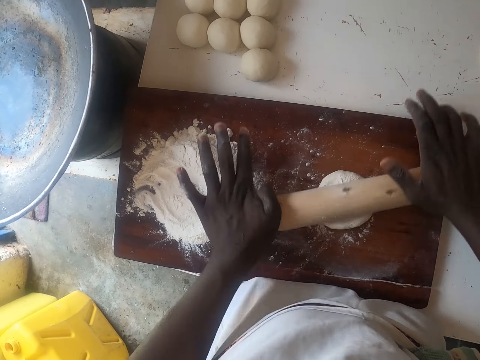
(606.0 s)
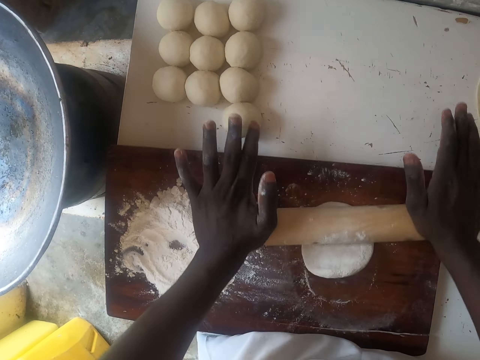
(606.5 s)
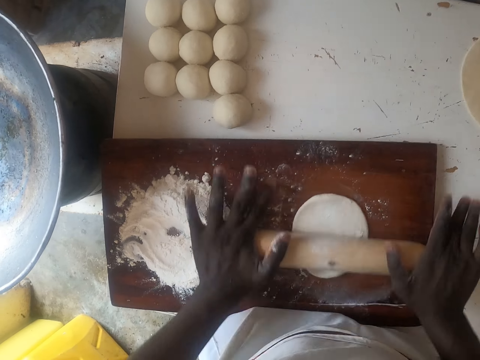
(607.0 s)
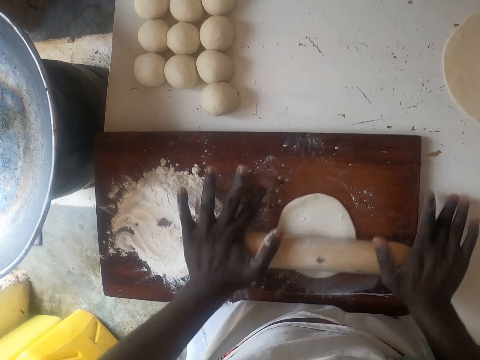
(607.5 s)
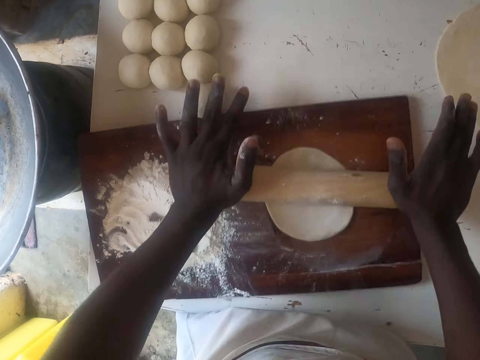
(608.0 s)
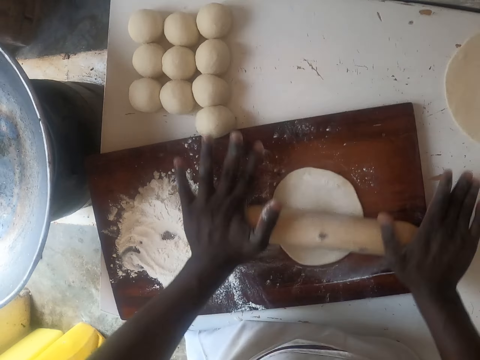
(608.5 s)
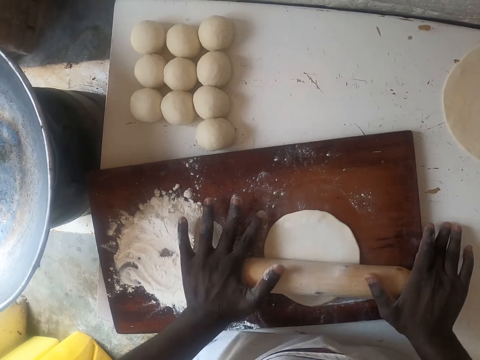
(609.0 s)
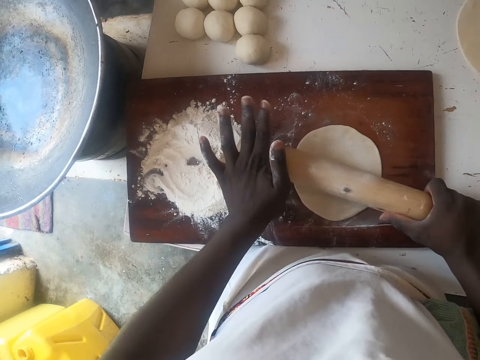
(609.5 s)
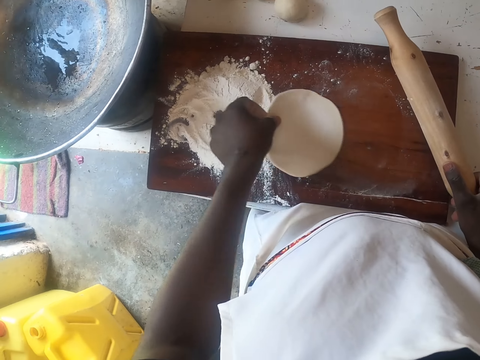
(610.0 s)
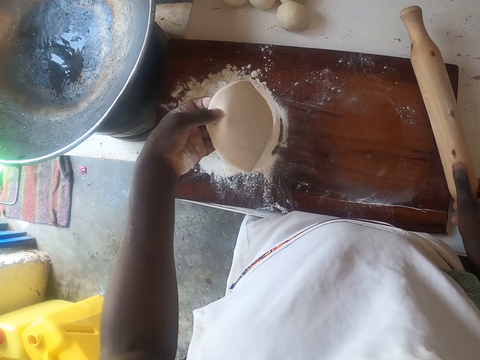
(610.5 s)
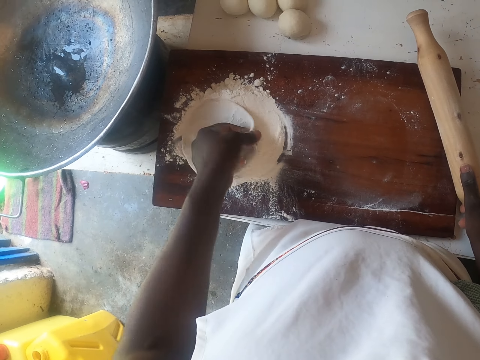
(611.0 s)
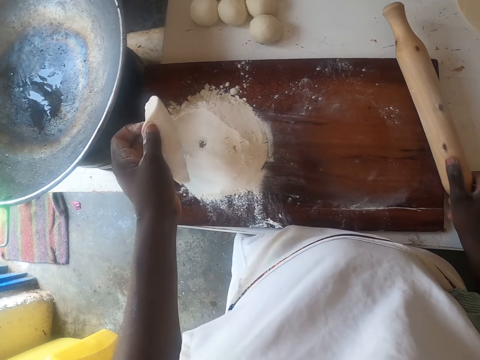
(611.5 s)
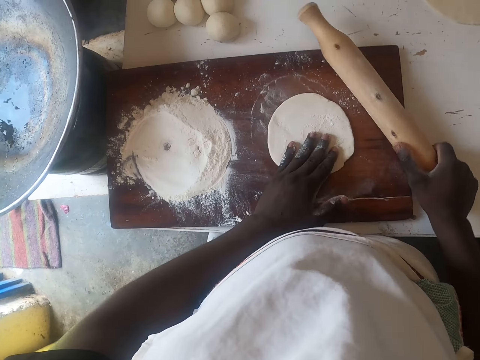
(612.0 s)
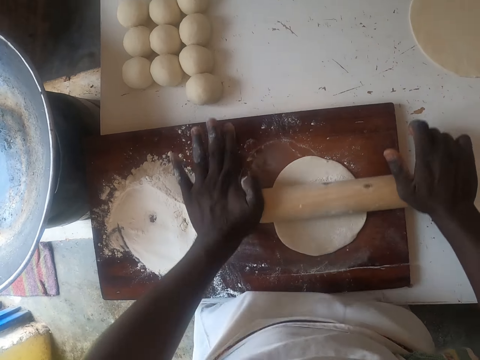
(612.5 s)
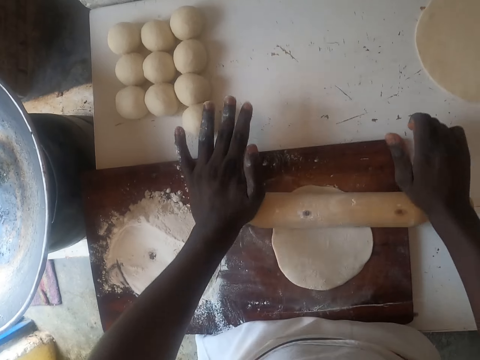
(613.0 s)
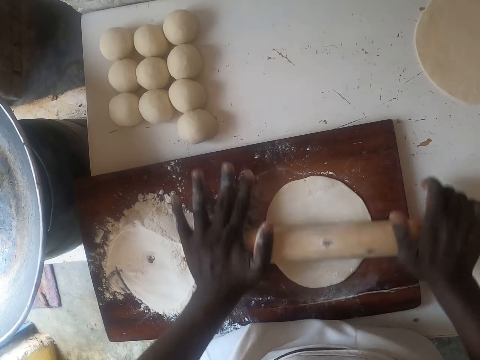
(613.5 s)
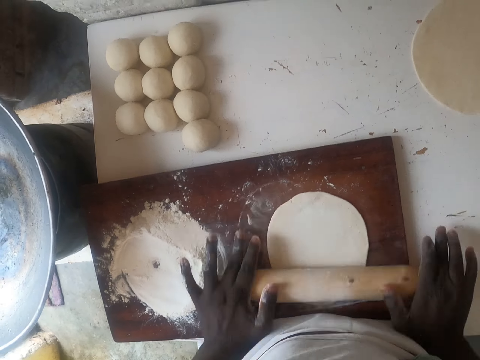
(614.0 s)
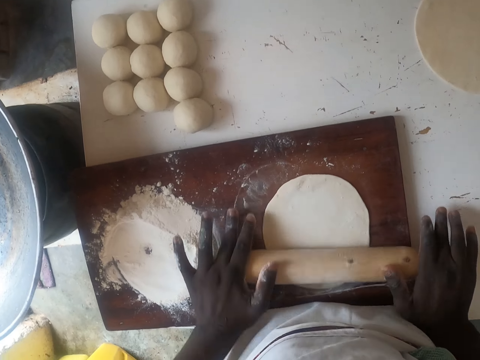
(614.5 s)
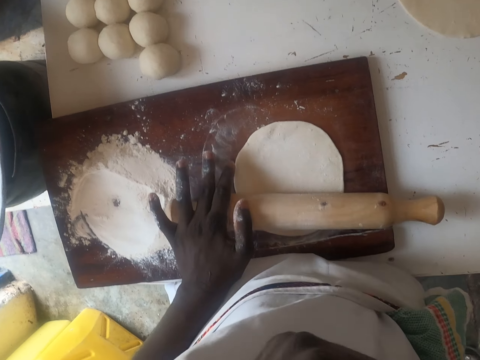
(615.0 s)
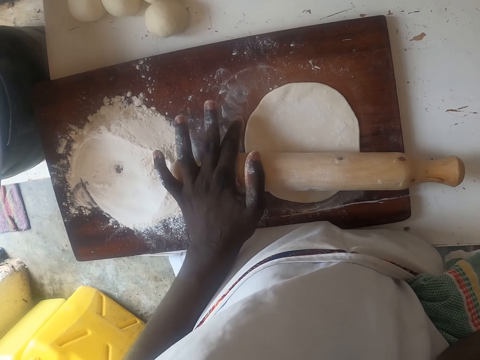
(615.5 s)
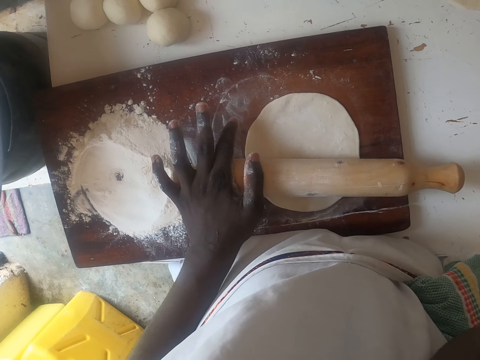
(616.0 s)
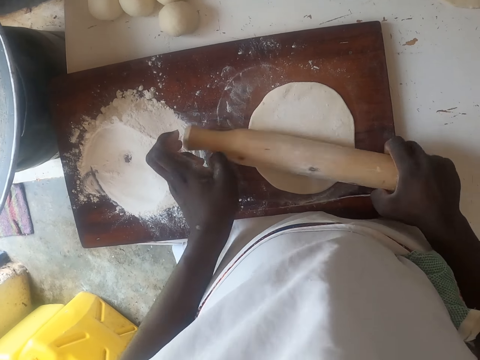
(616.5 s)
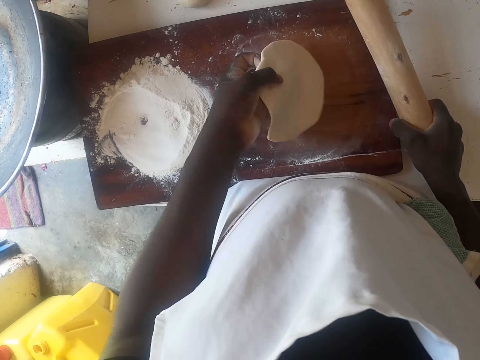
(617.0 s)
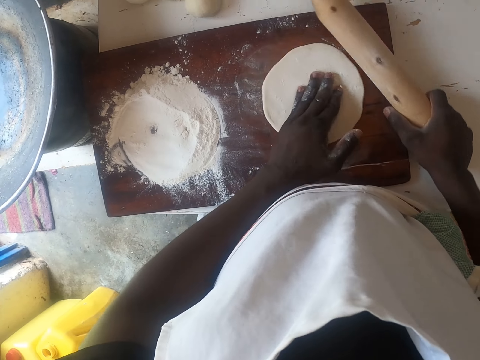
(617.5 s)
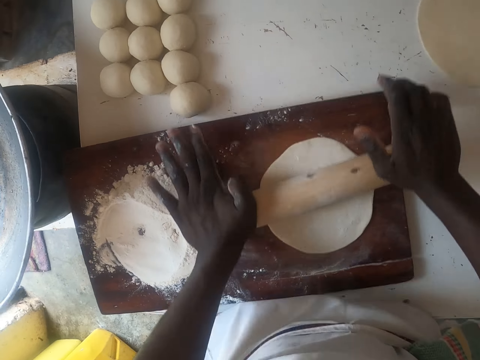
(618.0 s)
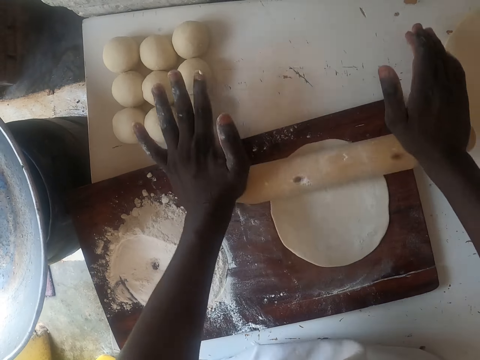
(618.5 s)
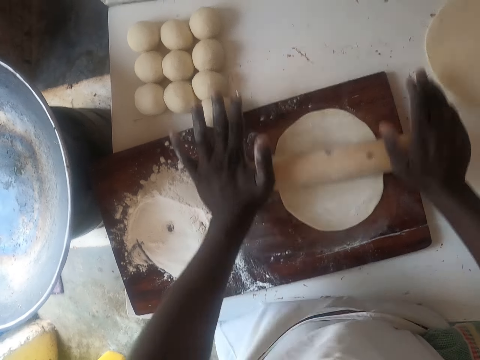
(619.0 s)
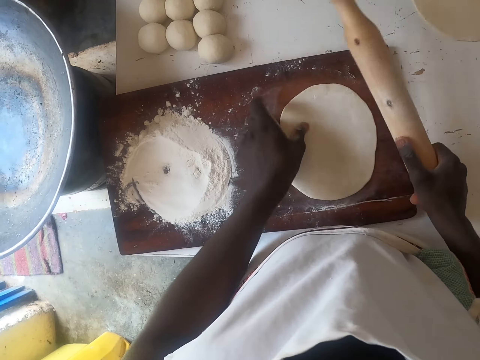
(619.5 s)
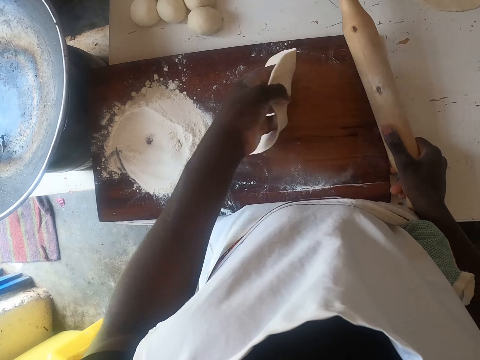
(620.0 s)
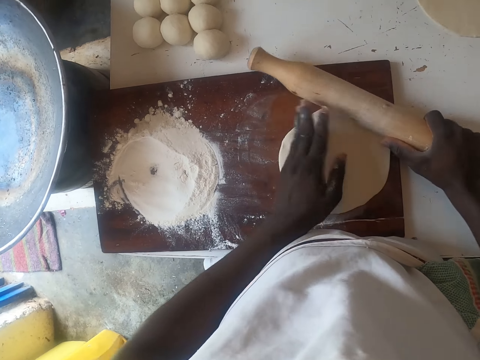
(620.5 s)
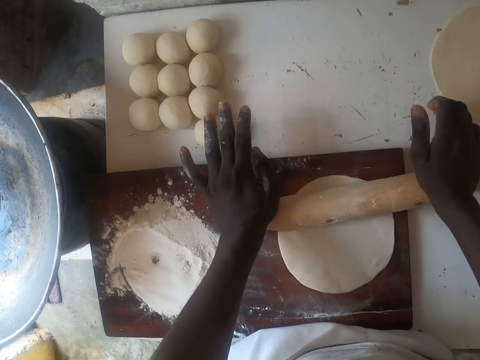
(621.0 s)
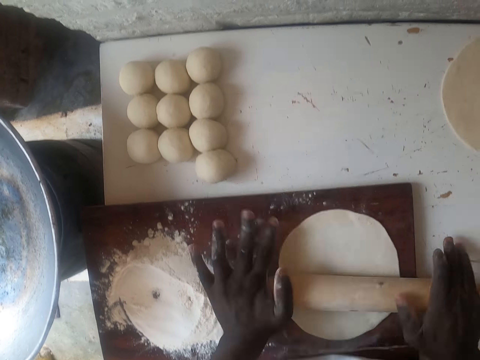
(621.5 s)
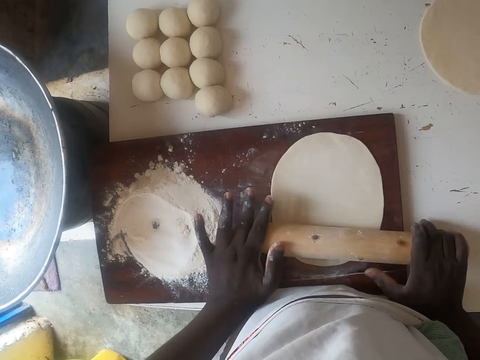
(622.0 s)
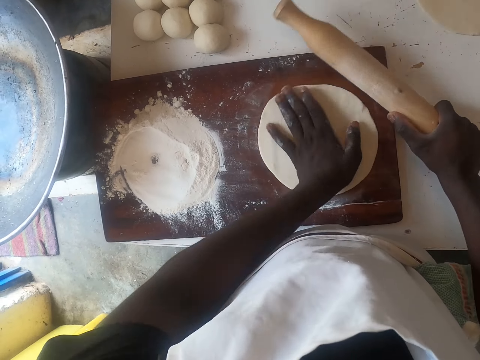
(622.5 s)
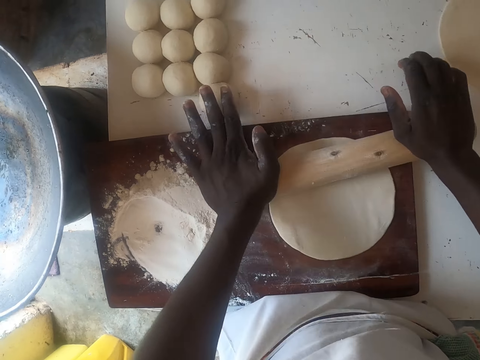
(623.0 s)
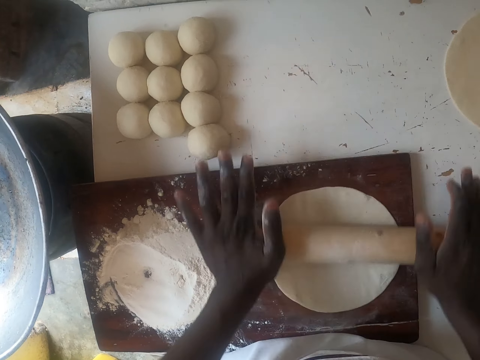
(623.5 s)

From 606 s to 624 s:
The camera wearer rolls the dough with a rolling stick. He puts the dough in flour. He rolls the dough with the rolling stick. He touches the face. He does something with his right hand. He turns the dough. He rolls the dough with the rolling stick. He turns the dough. He rolls the dough with the rolling stick.

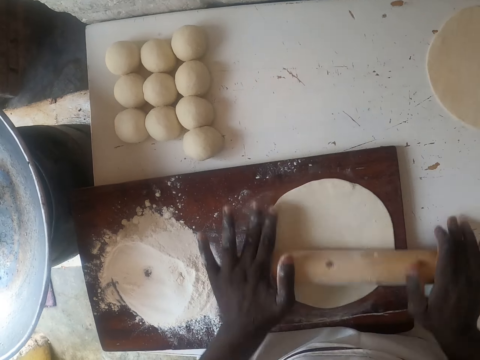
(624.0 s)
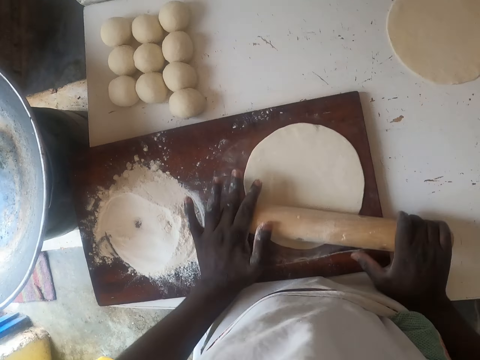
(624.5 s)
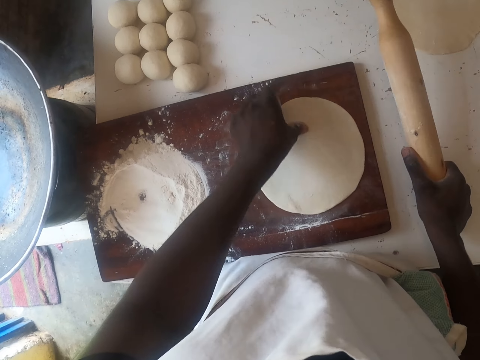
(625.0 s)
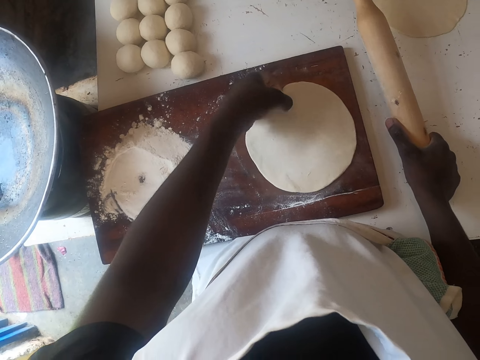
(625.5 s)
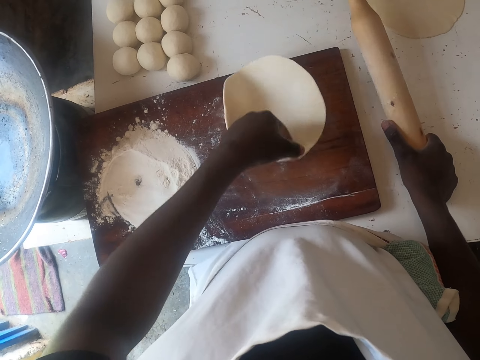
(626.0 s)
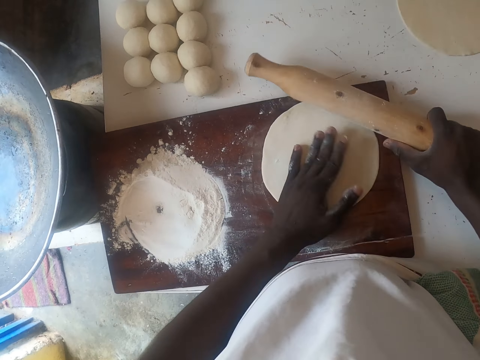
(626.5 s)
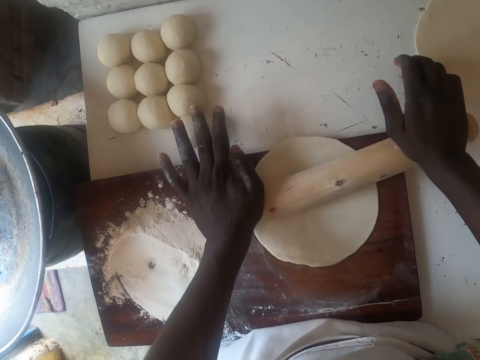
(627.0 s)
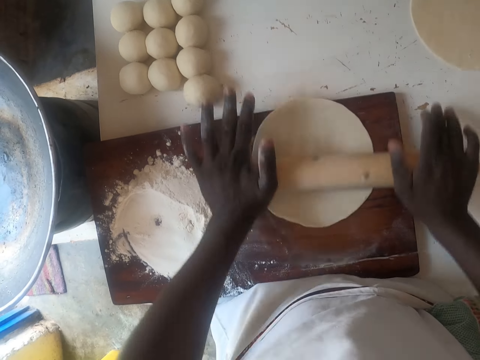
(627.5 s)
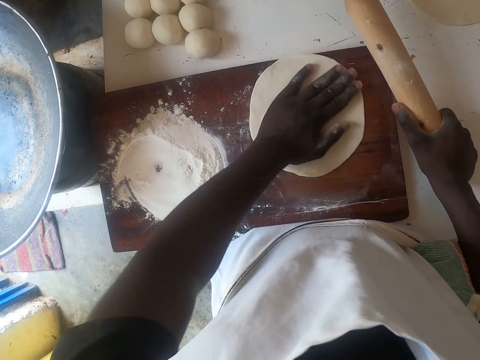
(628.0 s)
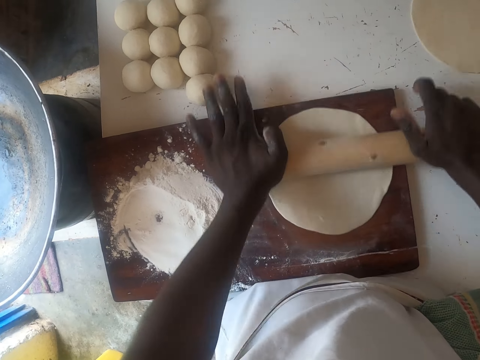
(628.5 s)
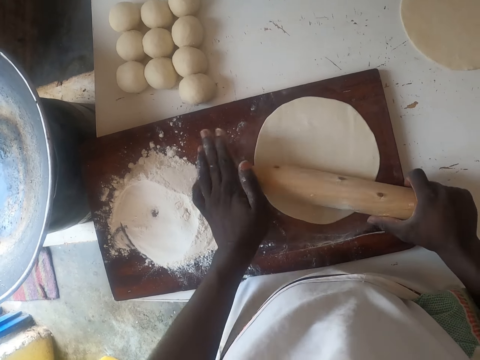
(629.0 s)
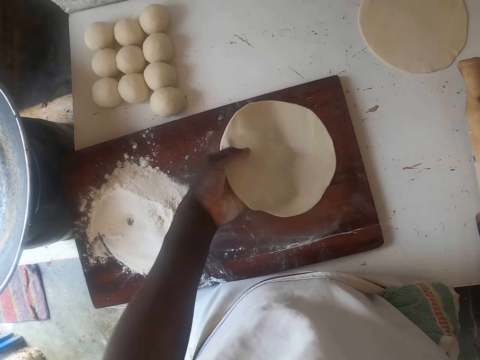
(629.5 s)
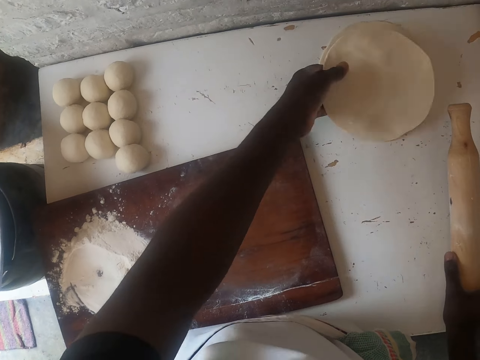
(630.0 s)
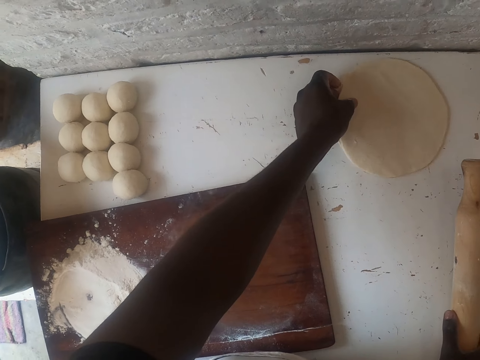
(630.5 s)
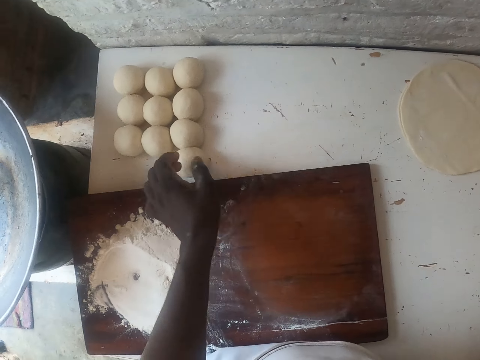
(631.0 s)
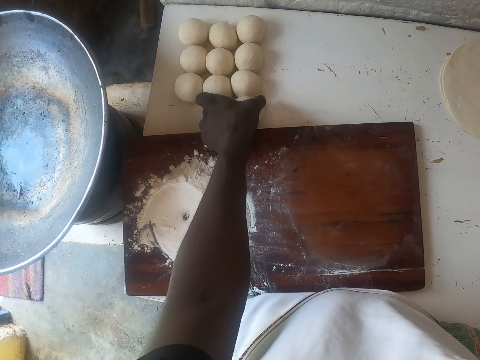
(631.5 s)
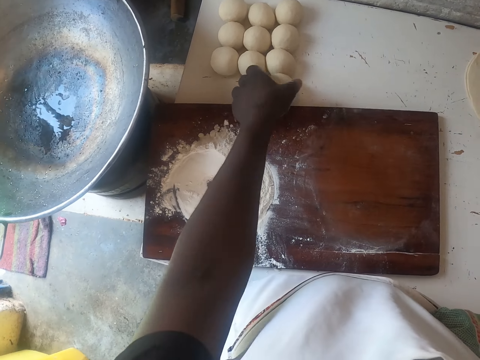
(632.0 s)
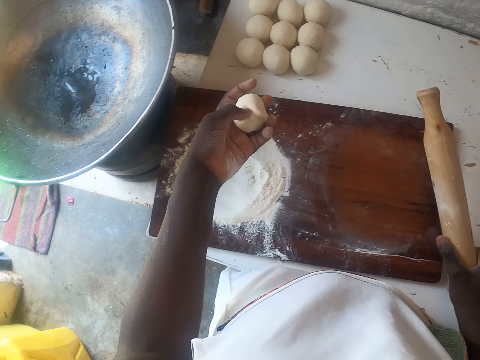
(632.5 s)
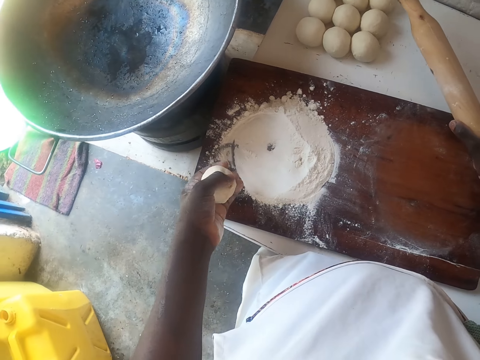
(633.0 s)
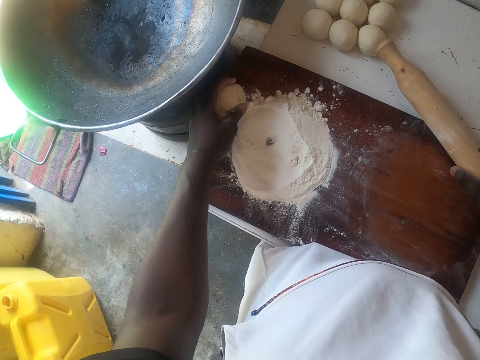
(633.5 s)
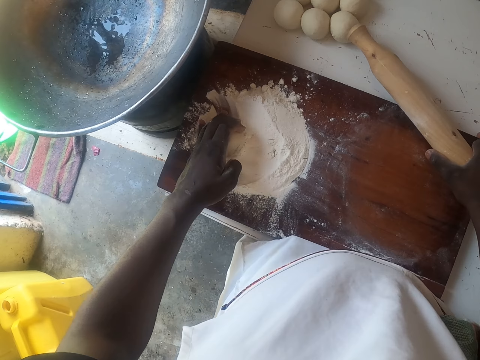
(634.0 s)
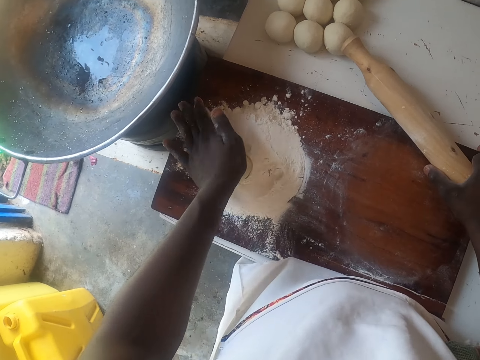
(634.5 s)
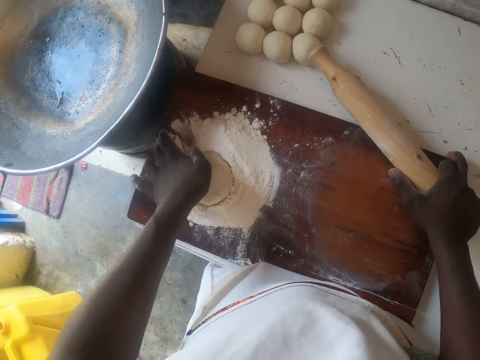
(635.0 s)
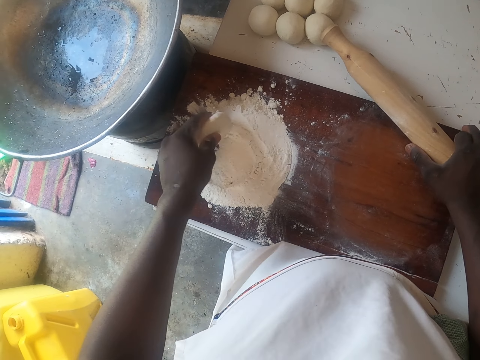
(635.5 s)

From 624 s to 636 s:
The camera wearer turns the dough. They roll the dough with a rolling stick. They put the rolled dough on the counter top. They pick up the dough. They put the dough in flour.
